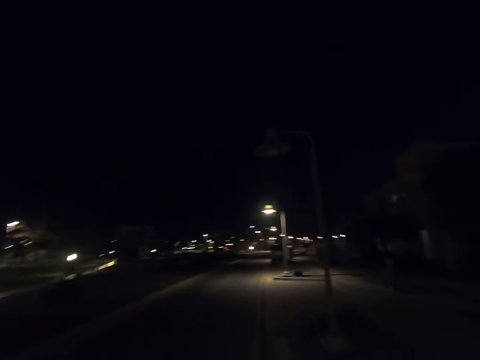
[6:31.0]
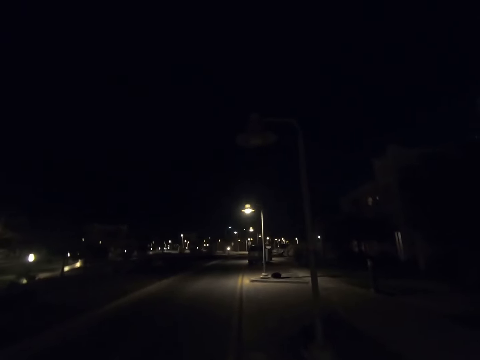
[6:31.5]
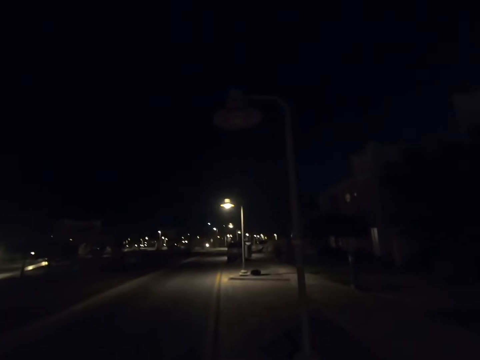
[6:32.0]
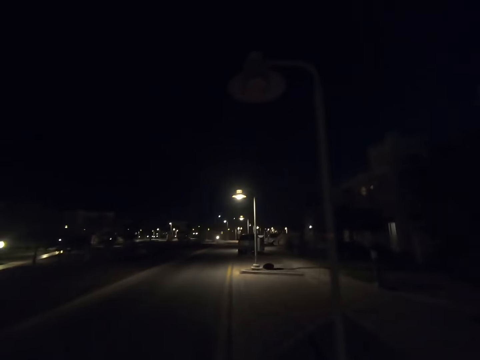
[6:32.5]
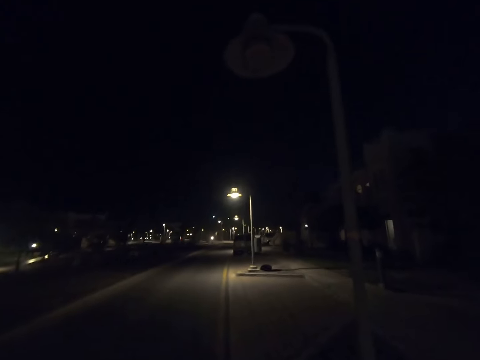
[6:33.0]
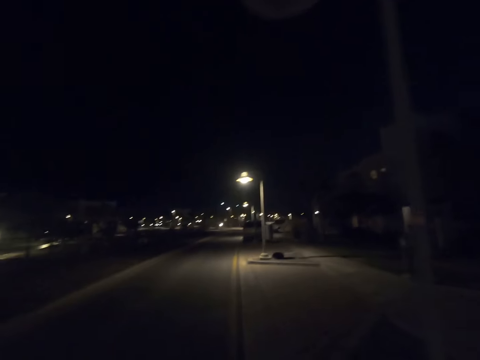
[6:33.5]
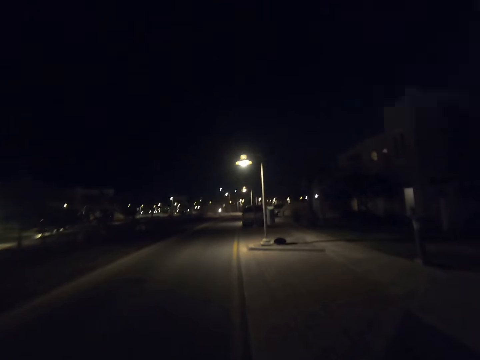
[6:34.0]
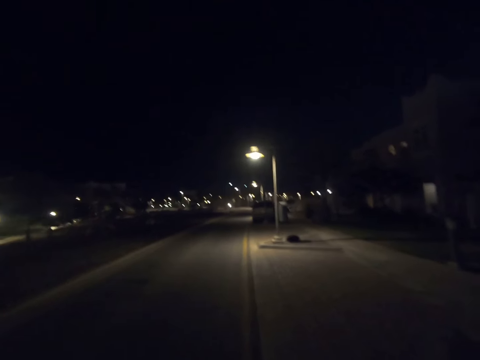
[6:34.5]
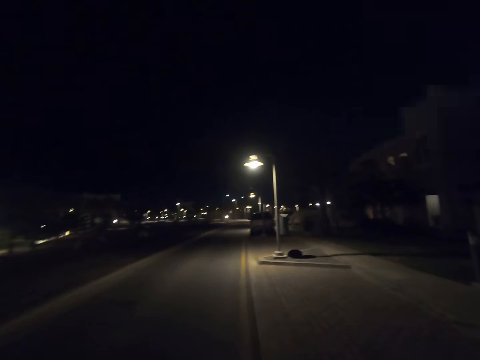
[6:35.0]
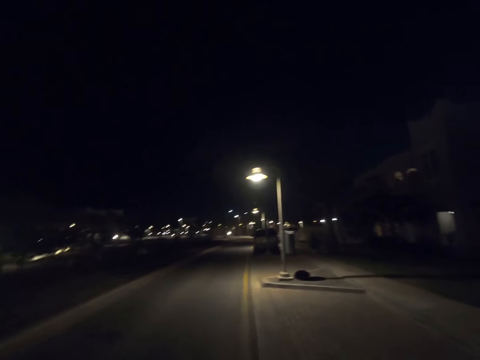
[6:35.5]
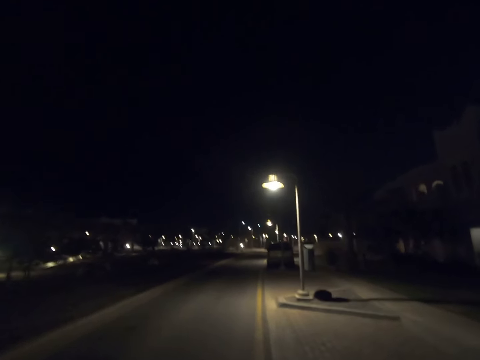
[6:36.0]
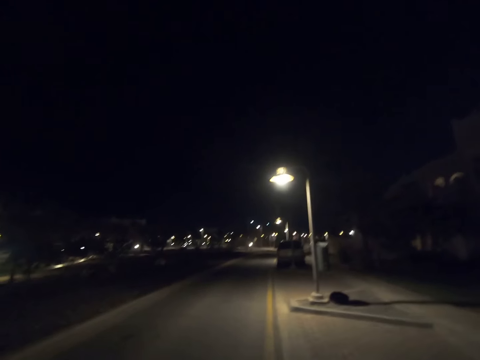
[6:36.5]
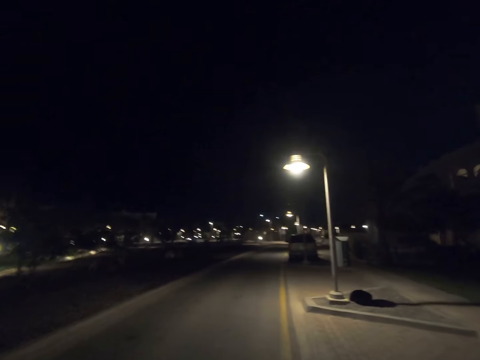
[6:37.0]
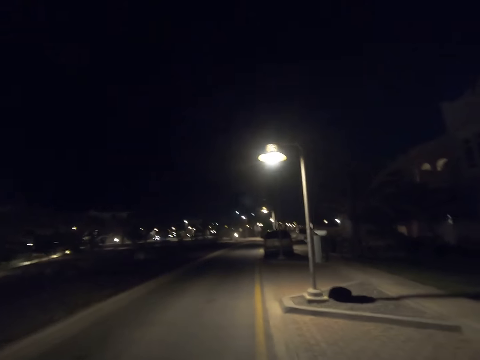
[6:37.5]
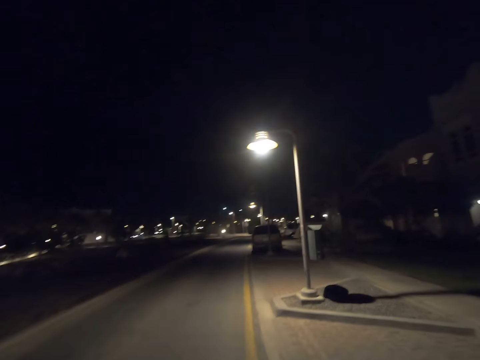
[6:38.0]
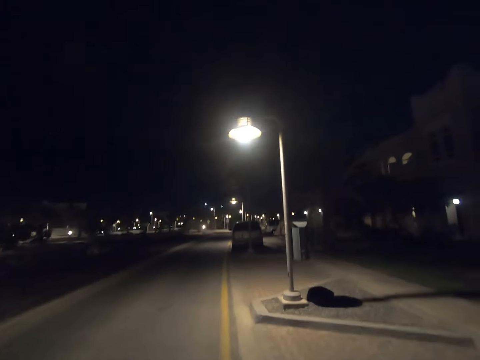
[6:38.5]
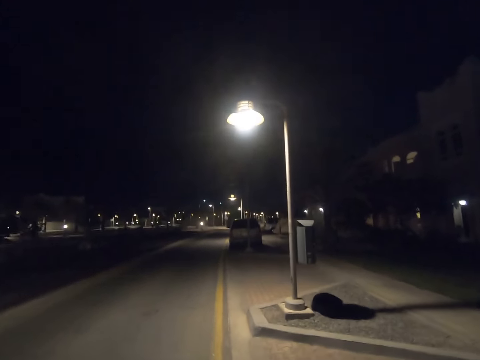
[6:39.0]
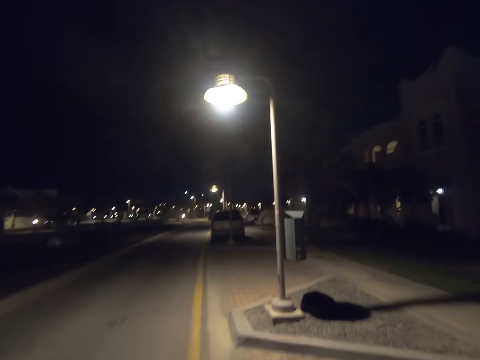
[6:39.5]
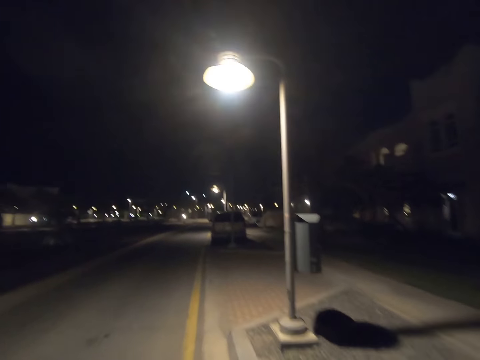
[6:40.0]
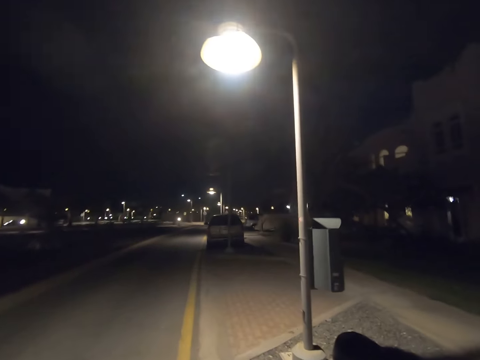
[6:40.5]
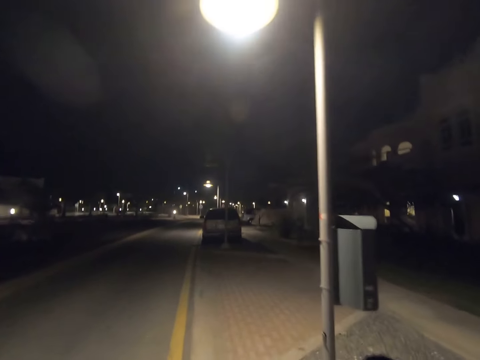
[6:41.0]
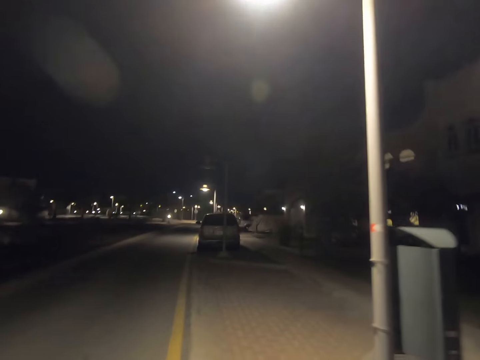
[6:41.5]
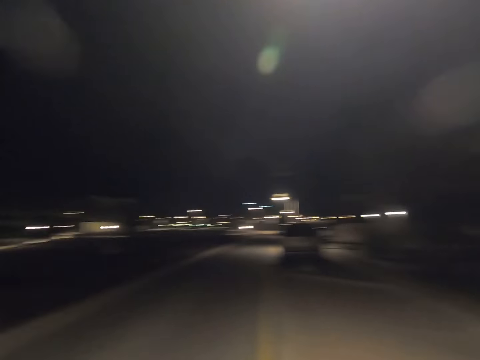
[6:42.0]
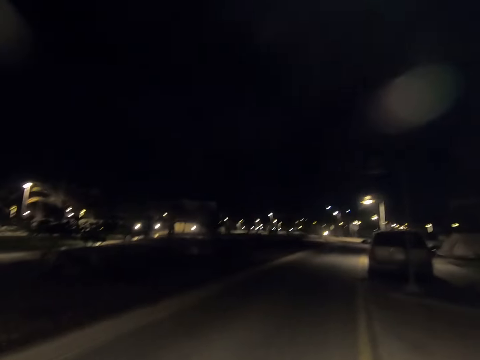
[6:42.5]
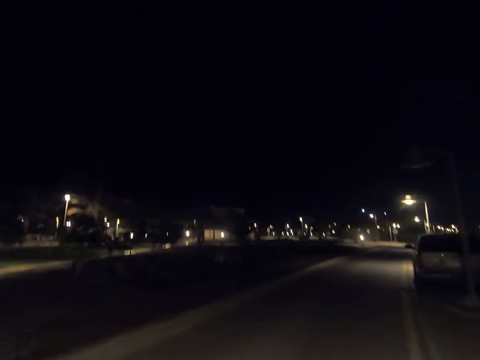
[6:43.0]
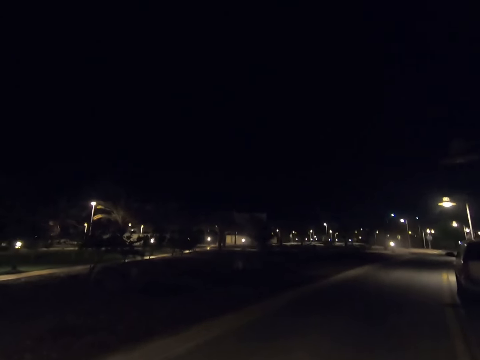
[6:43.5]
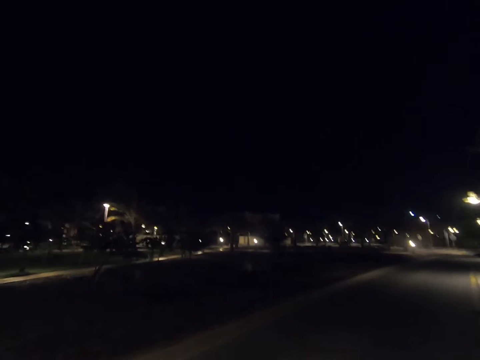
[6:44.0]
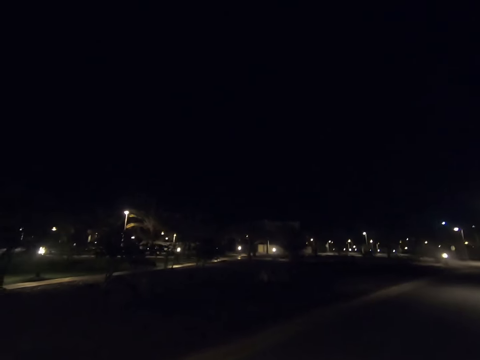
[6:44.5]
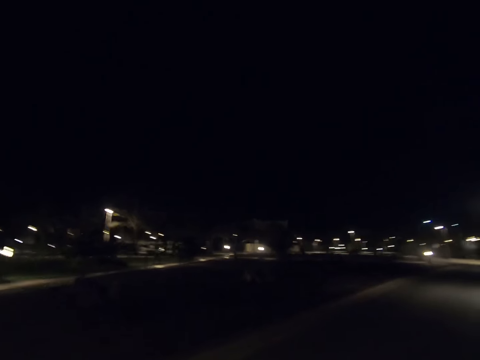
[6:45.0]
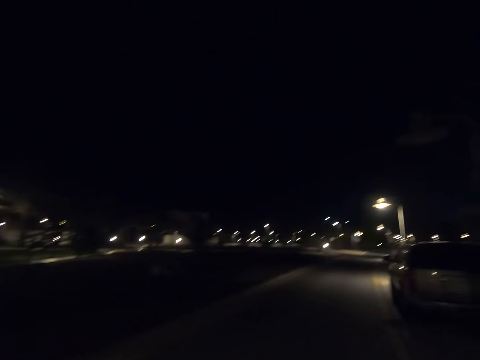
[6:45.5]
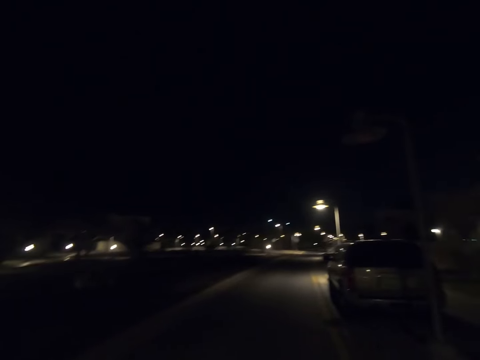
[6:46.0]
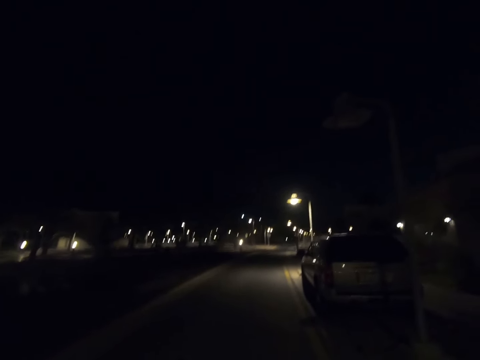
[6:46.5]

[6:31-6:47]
The camera wearer walks past a street light pole. He walks past a street light pole again. He looks to his left. He returns his gaze.

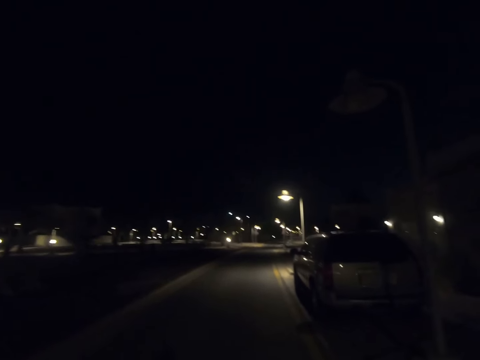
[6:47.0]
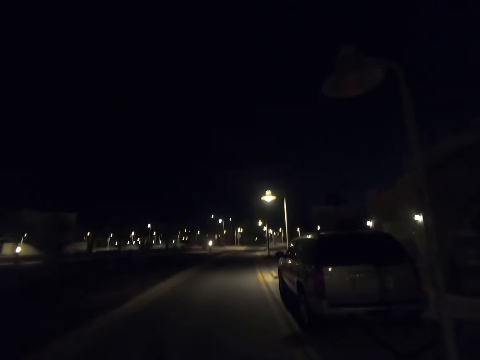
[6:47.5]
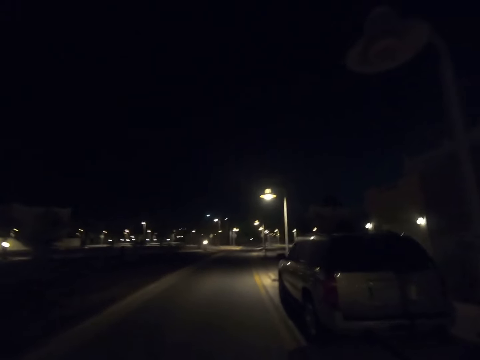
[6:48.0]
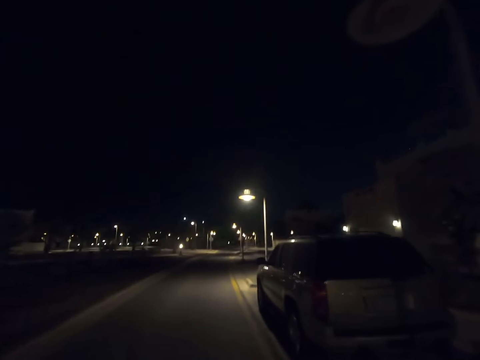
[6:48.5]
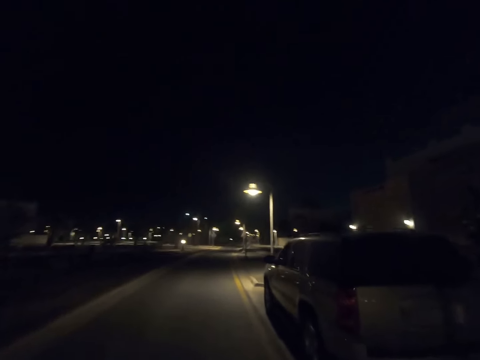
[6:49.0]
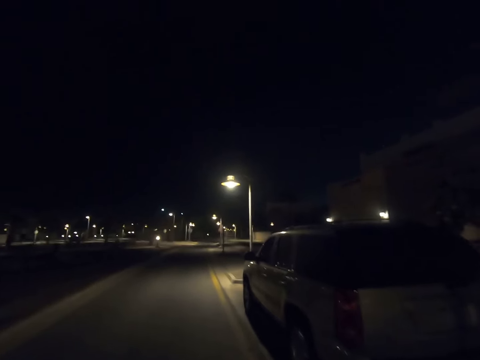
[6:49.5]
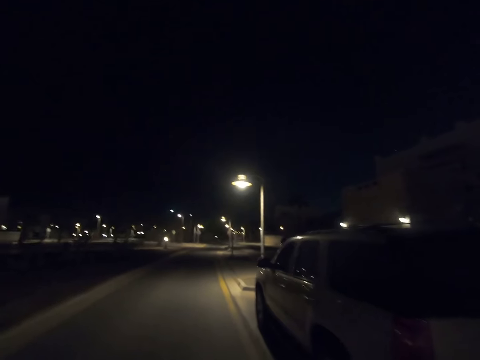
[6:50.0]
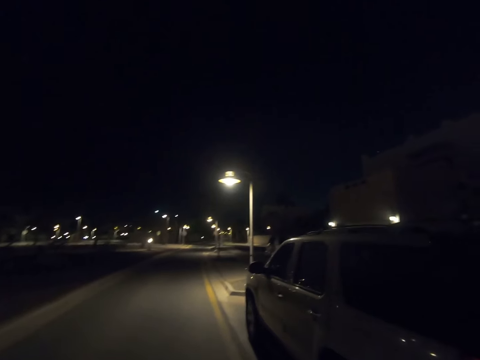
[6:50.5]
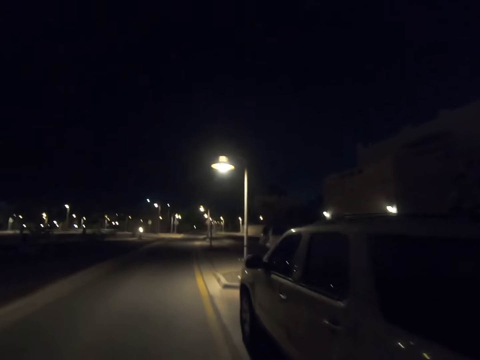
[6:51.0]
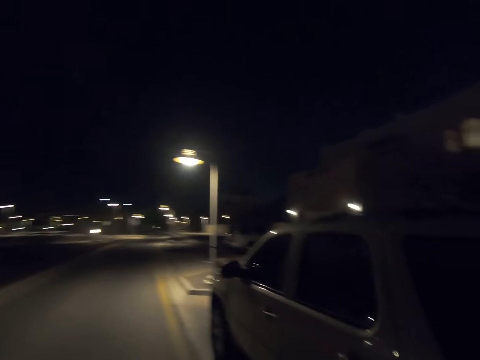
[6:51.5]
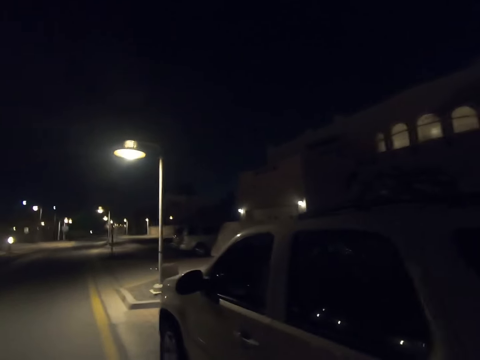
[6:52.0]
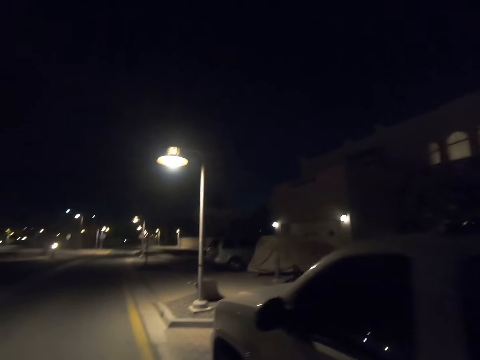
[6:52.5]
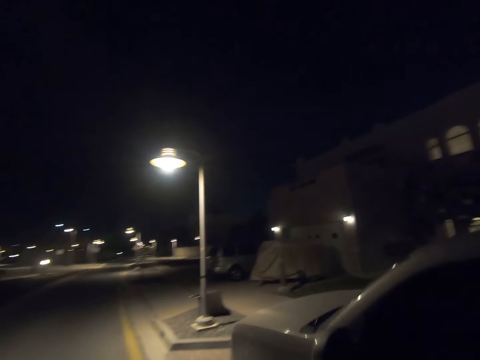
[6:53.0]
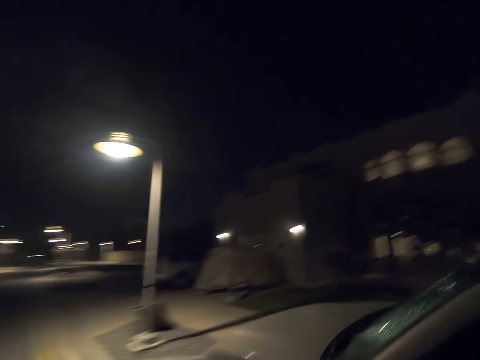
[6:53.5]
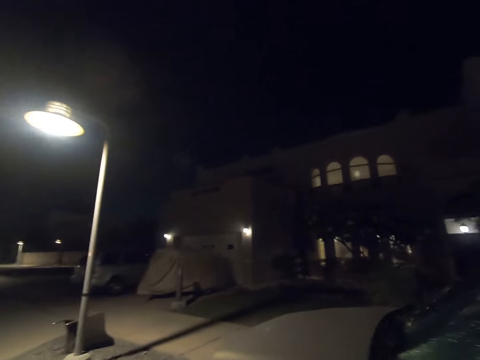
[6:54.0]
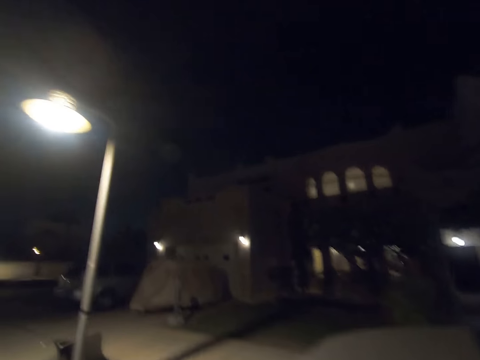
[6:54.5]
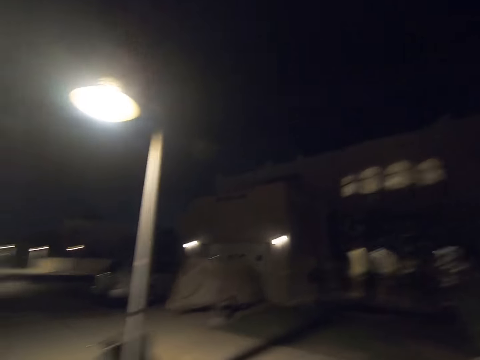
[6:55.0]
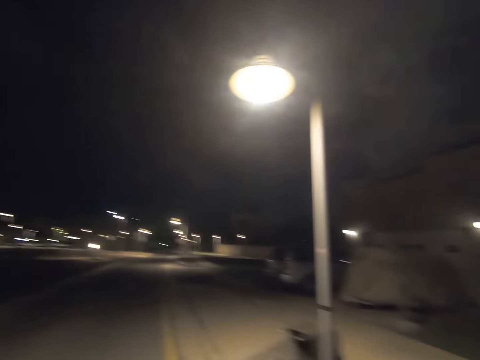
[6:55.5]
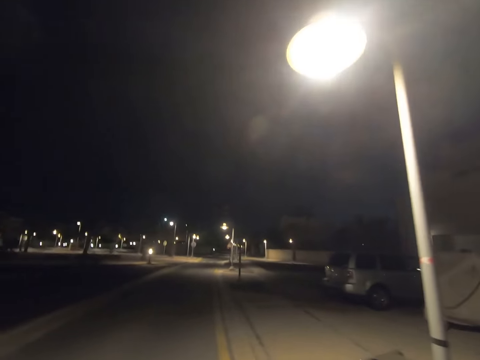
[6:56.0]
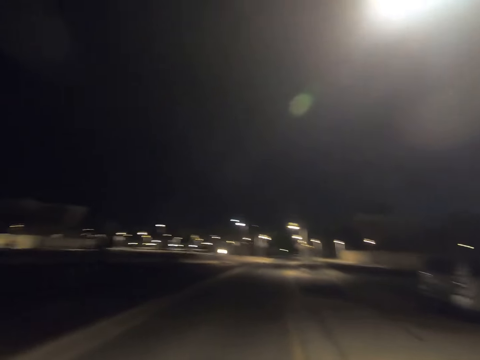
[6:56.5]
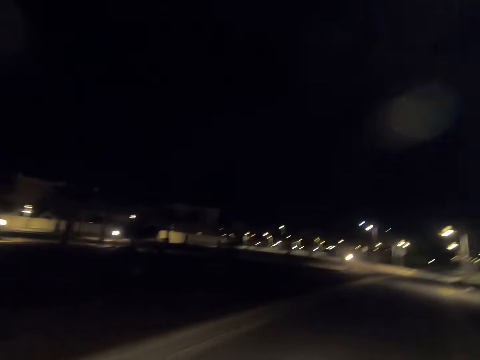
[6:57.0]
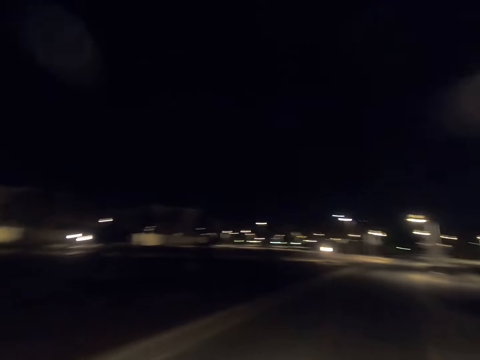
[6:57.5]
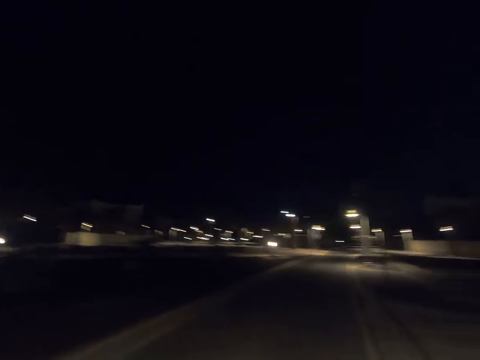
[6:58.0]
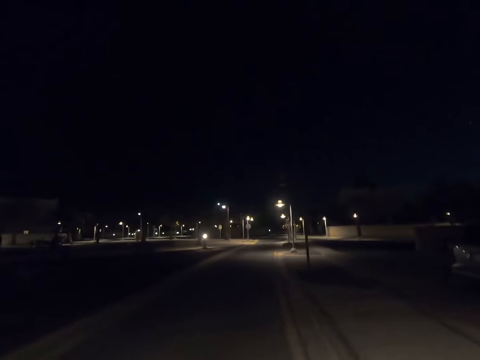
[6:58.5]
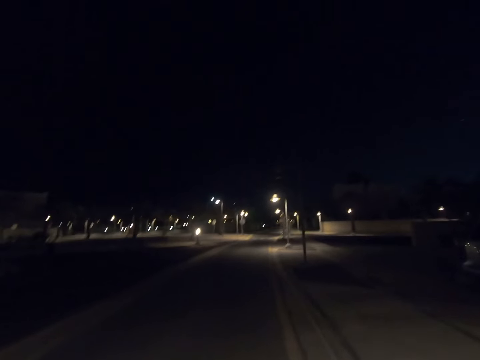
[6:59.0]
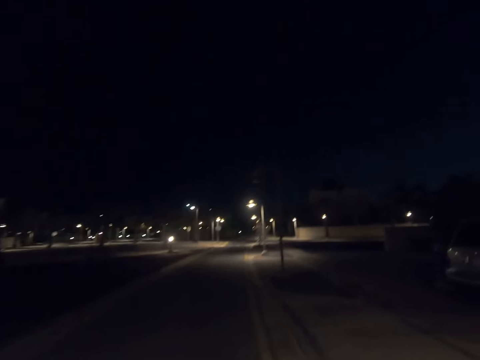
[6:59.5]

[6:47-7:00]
The camera wearer walks past a street light pole. He walks past a white jeep. He looks to his right. He returns his gaze. He looks to his left. He walks past a street light pole. He returns his gaze.
